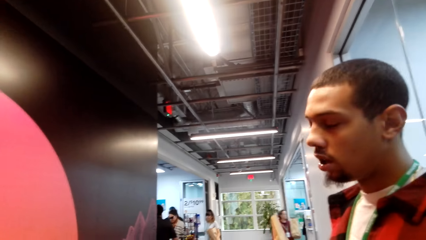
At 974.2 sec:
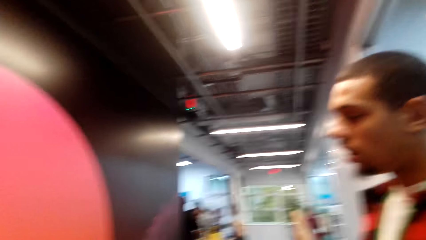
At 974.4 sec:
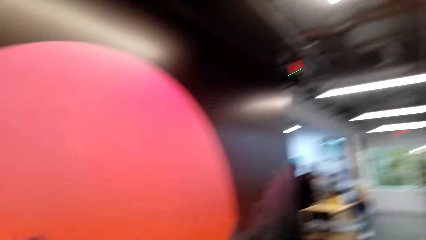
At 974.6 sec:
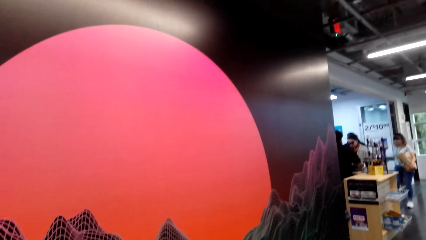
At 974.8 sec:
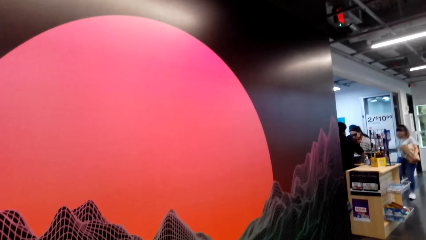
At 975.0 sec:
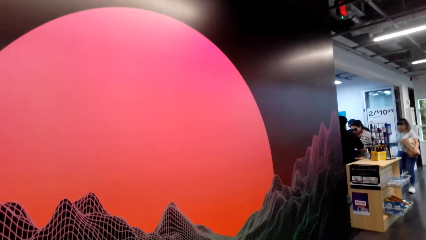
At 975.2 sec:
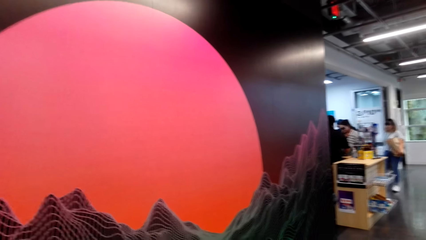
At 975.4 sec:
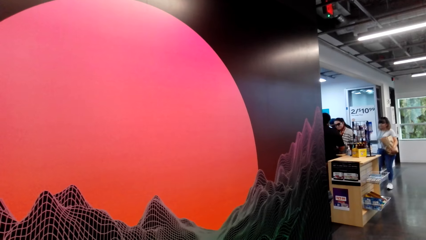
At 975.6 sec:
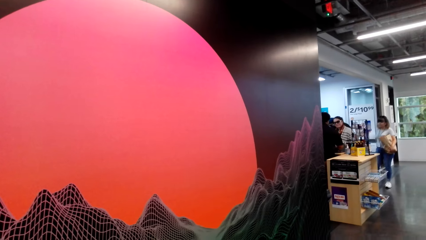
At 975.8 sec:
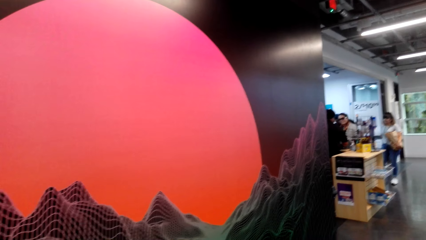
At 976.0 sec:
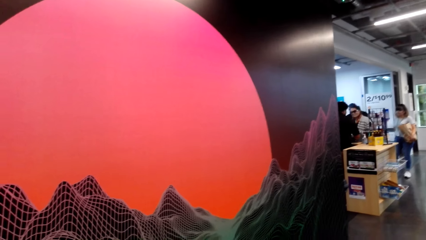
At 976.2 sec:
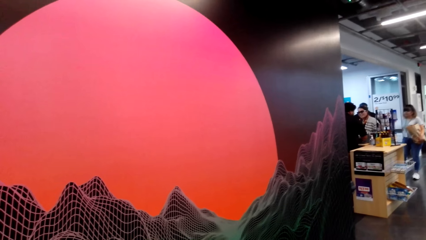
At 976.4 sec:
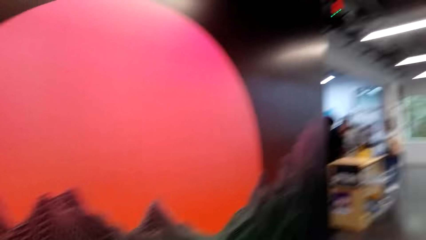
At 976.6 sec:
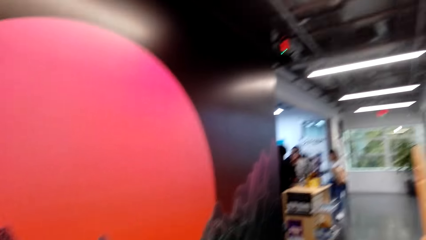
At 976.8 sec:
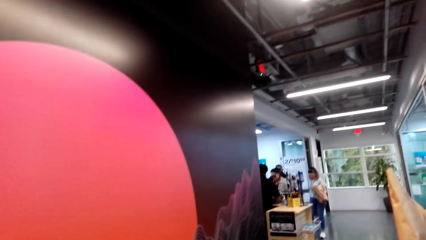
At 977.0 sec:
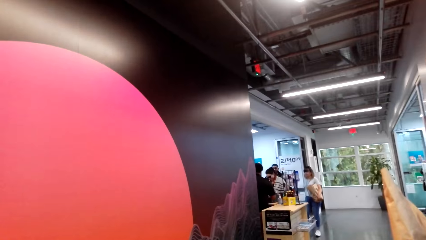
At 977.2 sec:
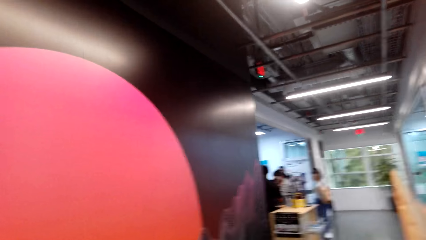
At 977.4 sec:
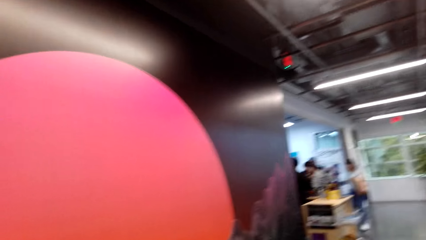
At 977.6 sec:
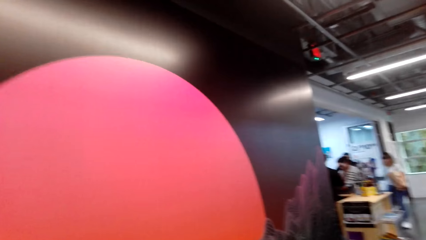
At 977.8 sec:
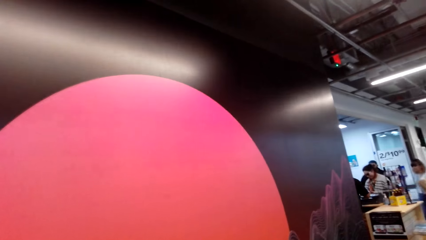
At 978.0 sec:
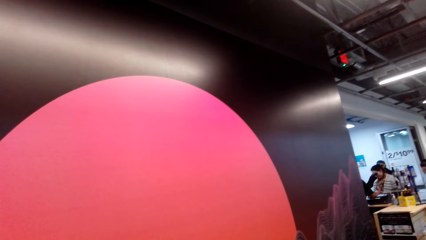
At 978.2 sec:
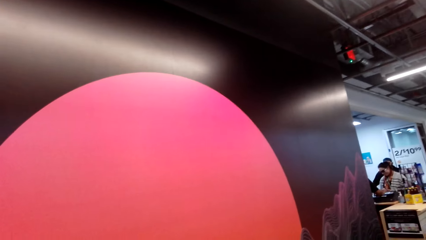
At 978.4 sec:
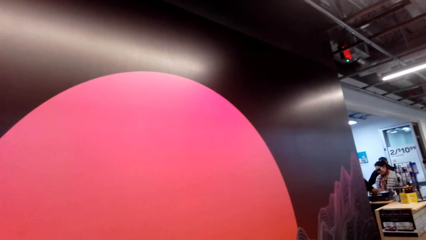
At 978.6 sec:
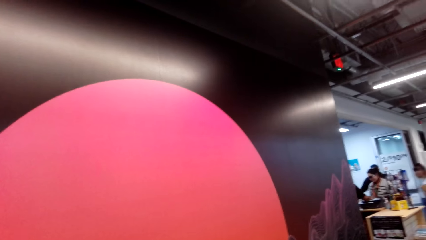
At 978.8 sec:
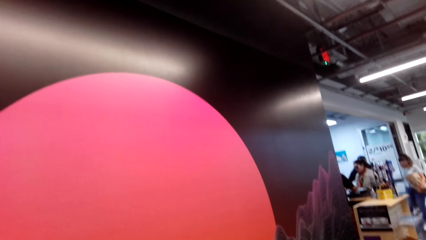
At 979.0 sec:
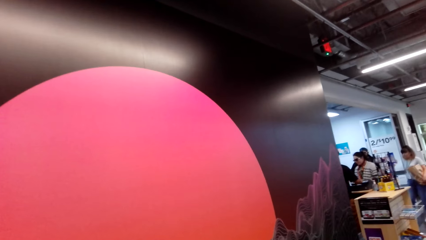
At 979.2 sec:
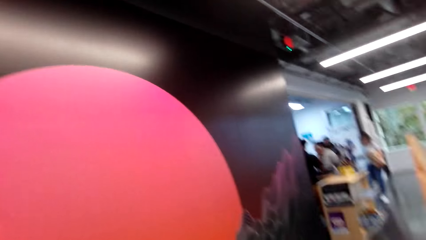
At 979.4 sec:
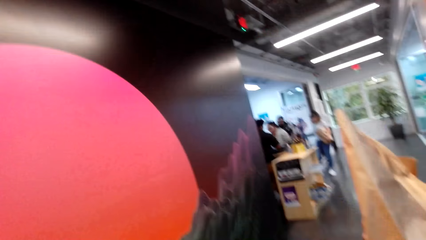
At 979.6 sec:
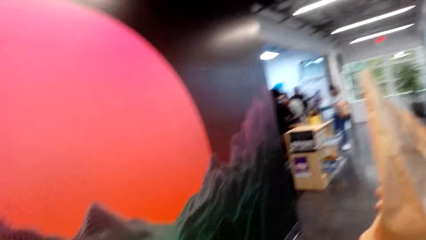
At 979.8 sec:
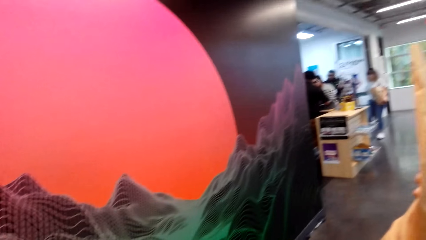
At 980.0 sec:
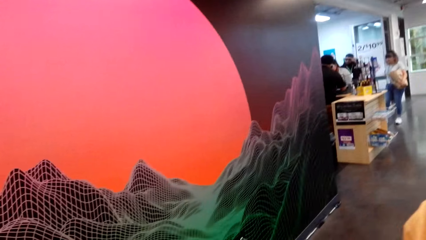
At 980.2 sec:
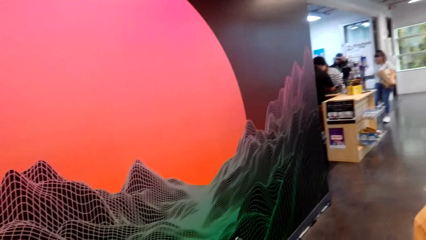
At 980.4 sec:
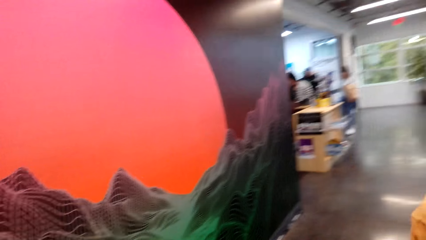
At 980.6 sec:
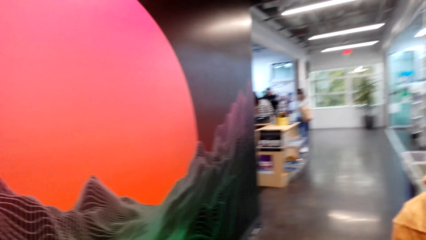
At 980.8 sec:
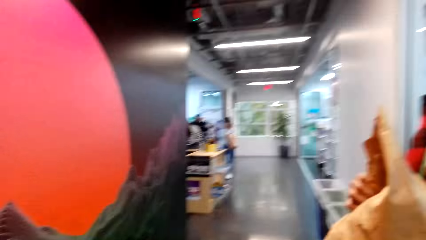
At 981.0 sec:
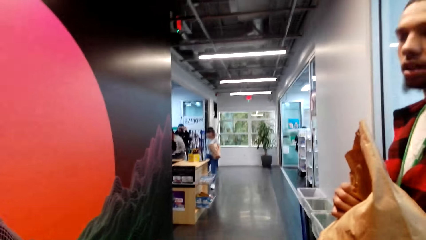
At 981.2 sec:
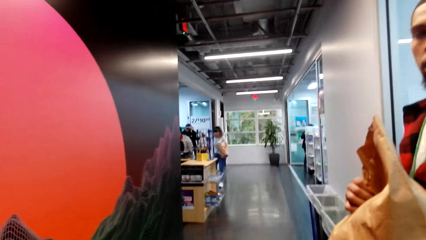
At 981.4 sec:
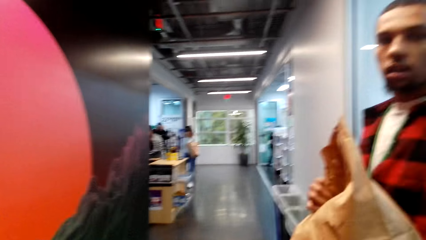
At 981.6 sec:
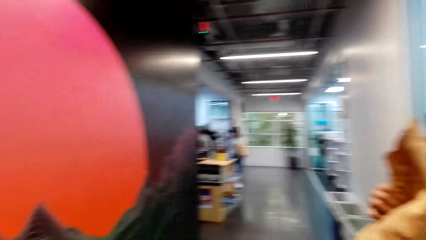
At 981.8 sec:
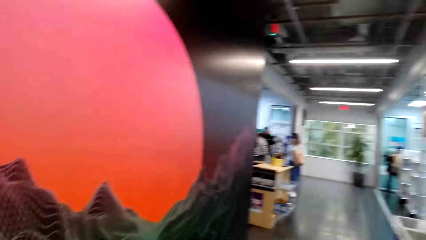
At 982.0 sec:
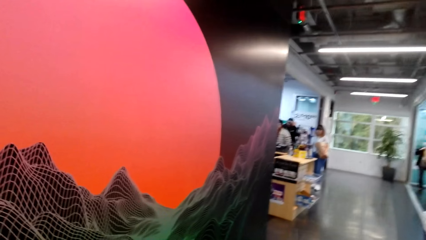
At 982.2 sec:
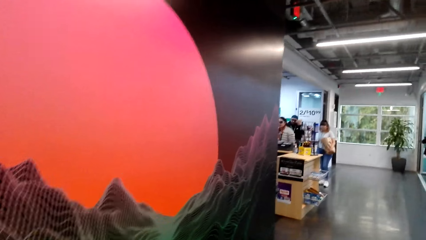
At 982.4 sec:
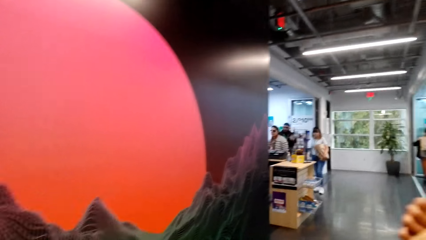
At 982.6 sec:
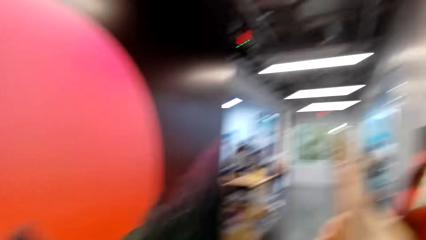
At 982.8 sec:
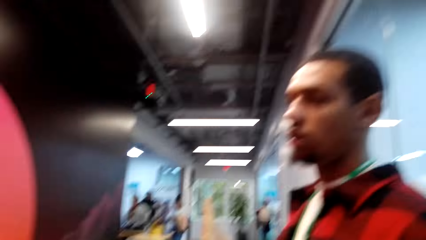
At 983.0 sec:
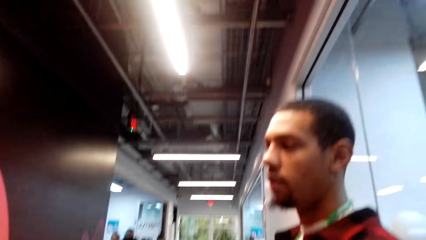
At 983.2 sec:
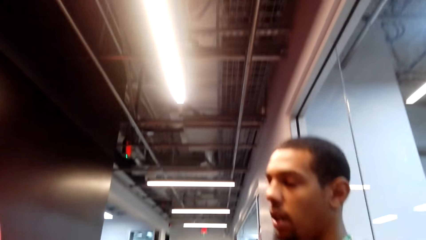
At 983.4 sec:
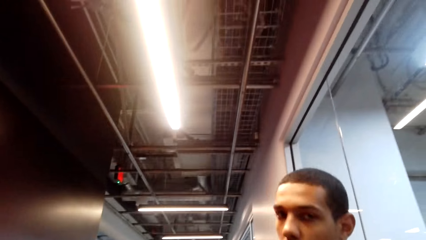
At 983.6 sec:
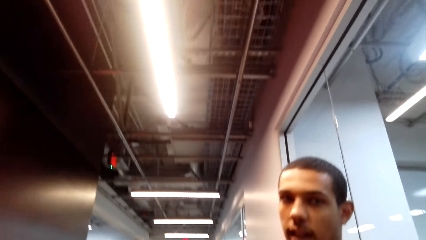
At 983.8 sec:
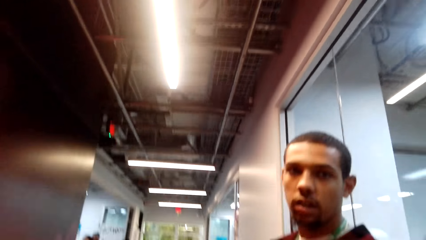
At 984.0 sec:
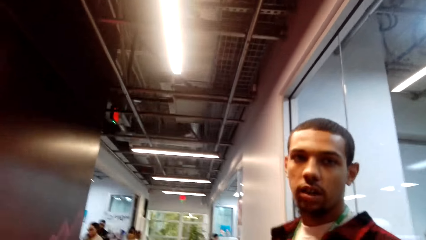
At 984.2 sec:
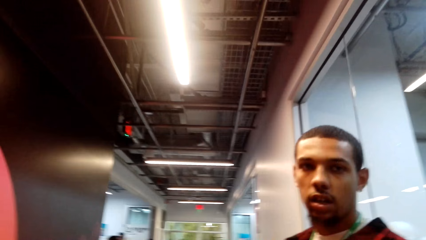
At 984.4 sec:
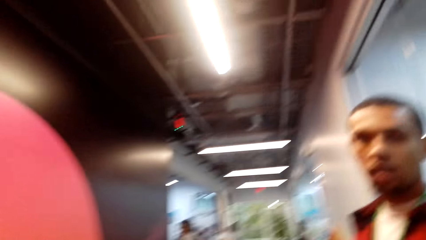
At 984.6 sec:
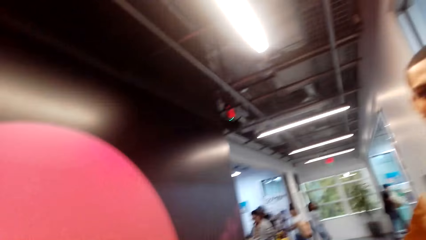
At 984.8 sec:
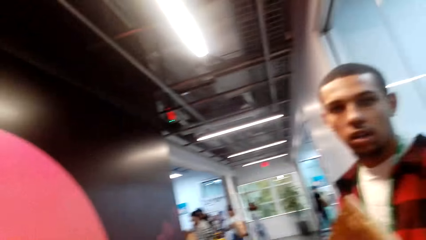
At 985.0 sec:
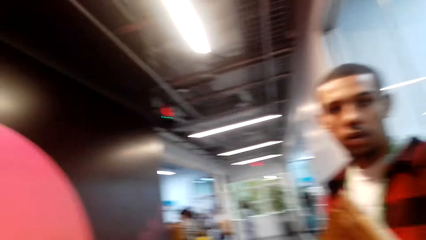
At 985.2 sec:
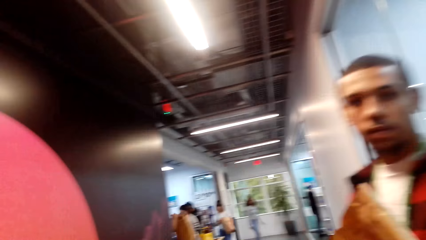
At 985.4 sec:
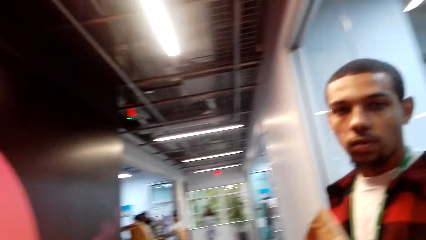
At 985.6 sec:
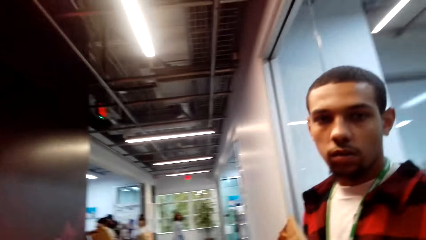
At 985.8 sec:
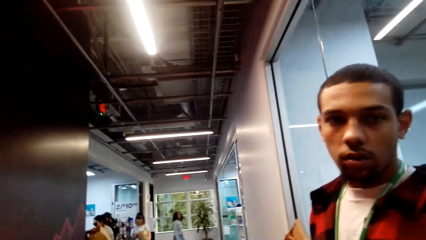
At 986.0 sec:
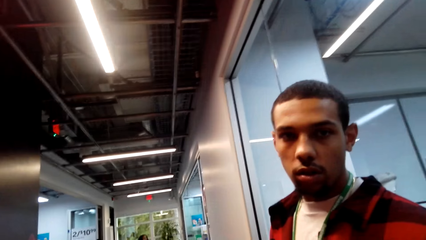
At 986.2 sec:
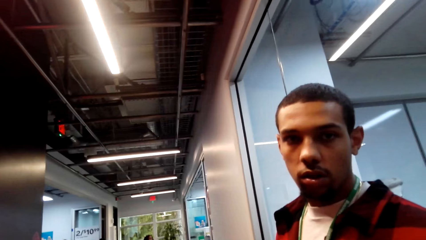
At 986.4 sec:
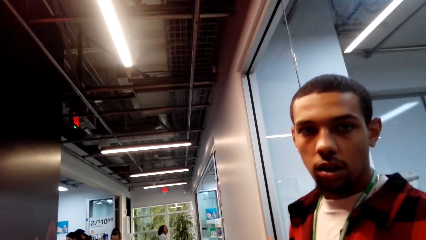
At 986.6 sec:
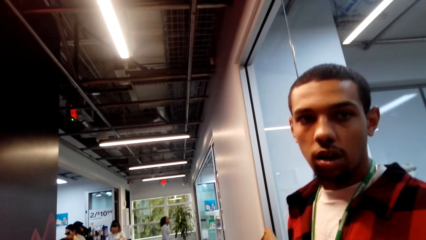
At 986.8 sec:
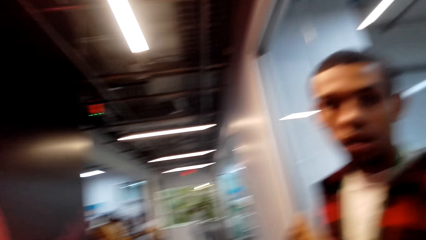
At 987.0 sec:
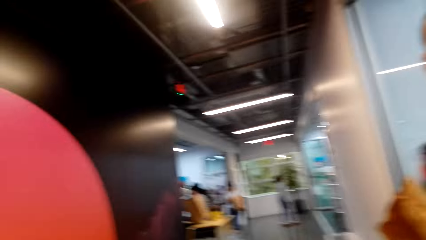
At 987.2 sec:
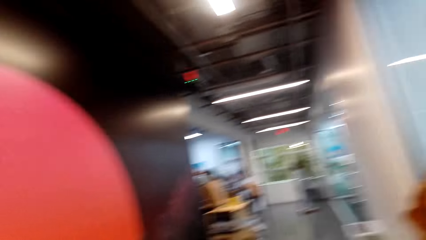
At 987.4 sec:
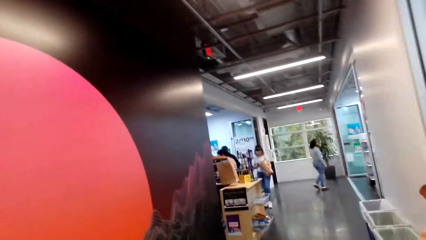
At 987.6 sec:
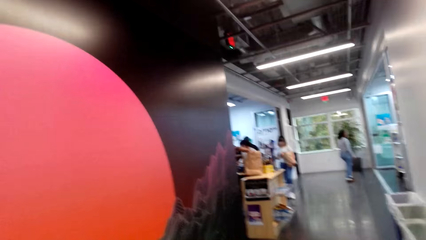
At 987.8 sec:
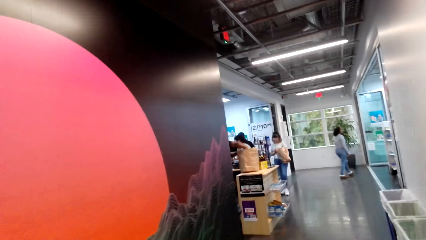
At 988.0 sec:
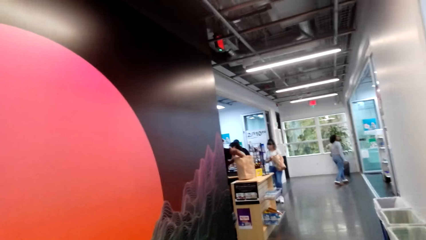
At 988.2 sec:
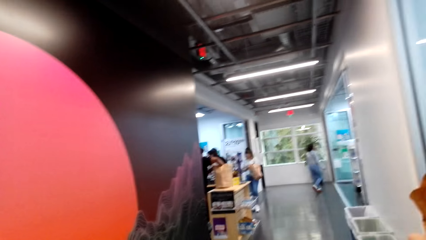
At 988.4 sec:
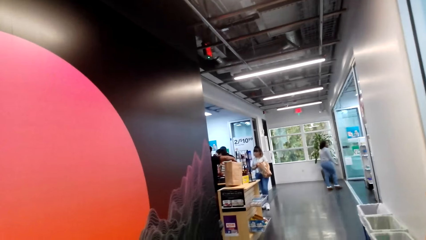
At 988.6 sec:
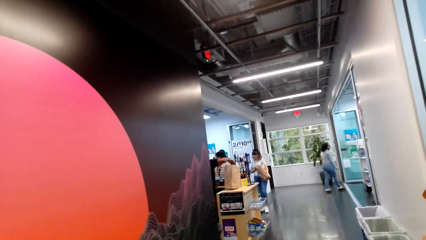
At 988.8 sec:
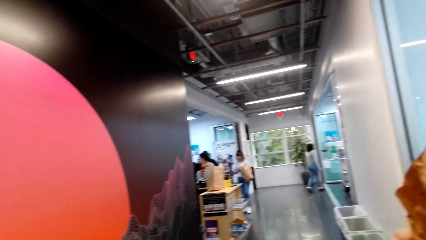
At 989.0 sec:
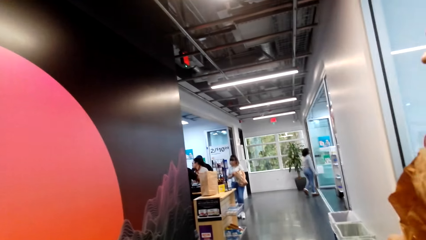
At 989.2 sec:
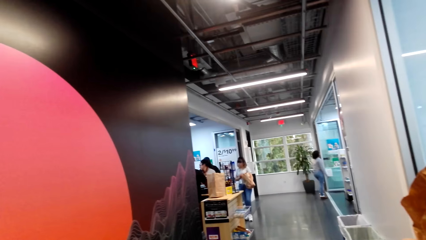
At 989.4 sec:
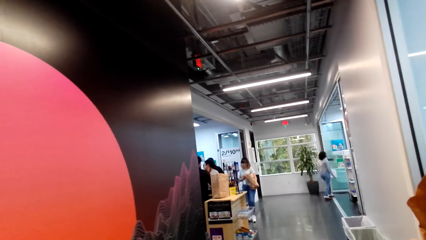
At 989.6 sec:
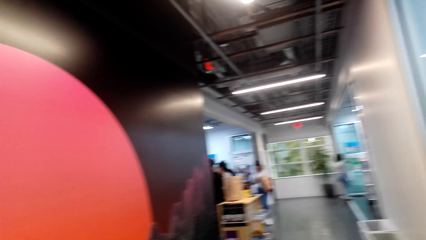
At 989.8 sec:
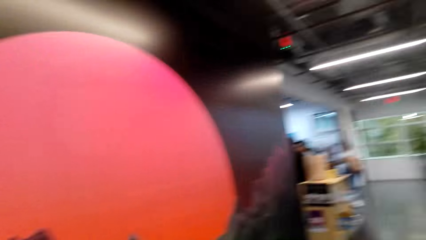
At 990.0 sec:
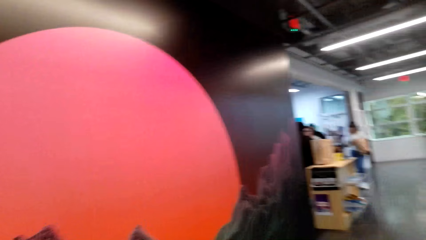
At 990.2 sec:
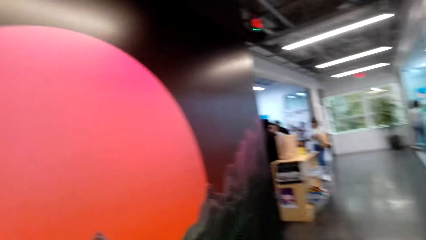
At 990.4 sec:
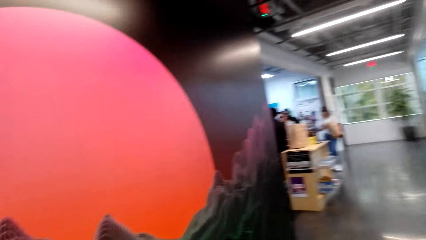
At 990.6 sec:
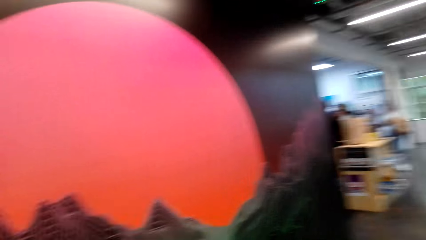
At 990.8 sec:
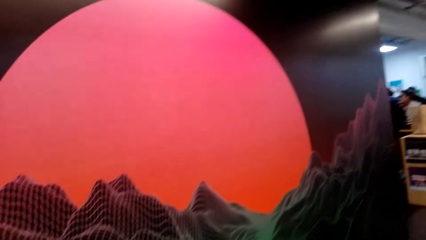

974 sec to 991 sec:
The camera wearer looks around the mall. They converse with a man. The camera wearer and a person stare at the artificial mountain and the sun on the wall. The camera wearer looks around the mall. They stare at another person. They look around the mall.
